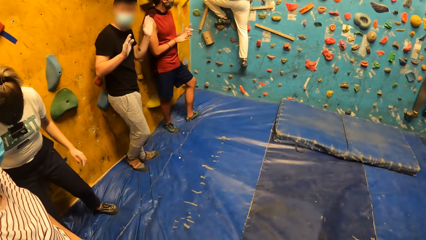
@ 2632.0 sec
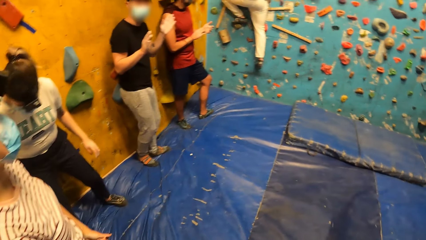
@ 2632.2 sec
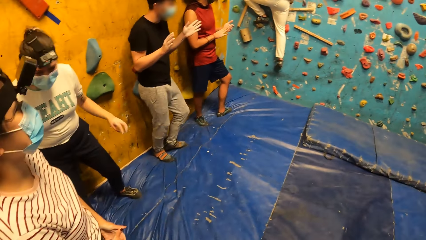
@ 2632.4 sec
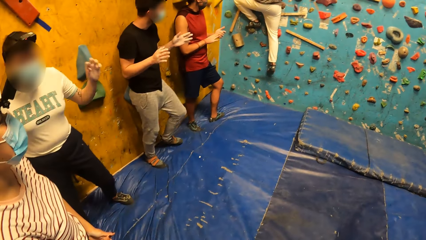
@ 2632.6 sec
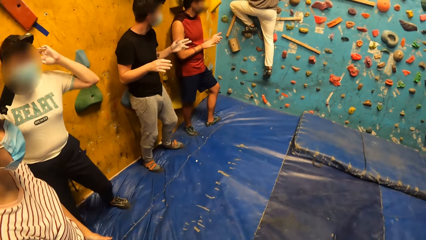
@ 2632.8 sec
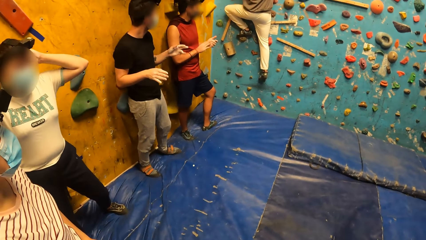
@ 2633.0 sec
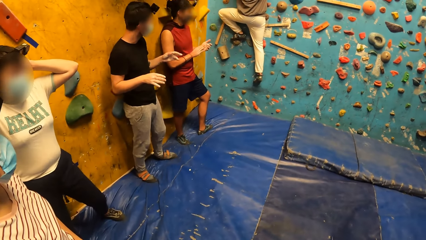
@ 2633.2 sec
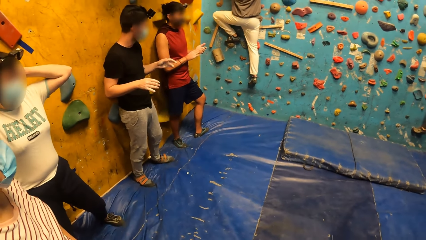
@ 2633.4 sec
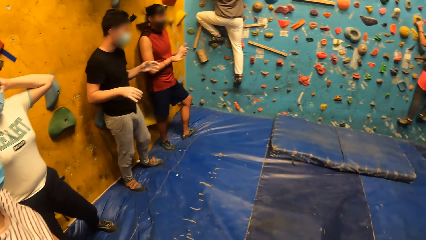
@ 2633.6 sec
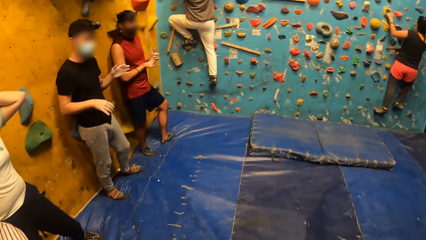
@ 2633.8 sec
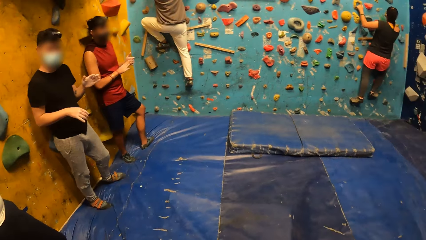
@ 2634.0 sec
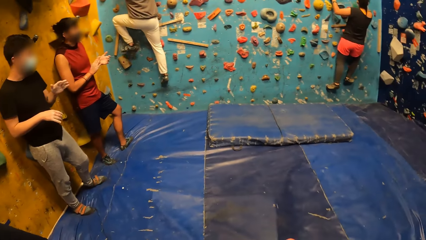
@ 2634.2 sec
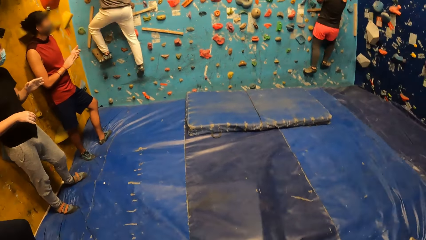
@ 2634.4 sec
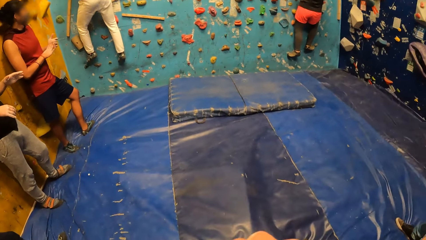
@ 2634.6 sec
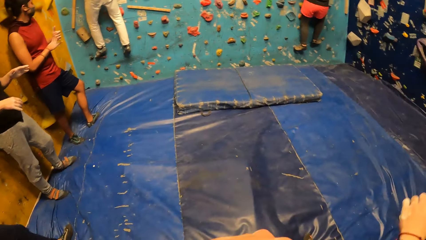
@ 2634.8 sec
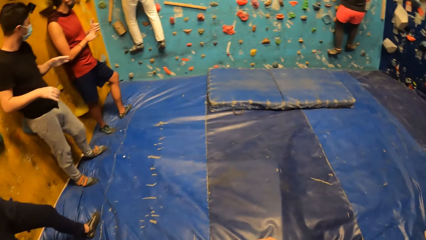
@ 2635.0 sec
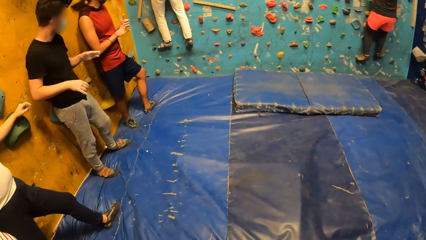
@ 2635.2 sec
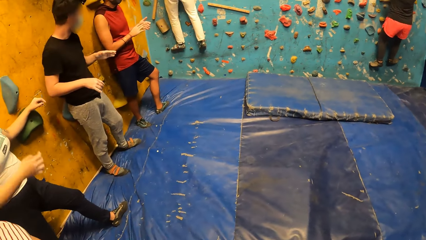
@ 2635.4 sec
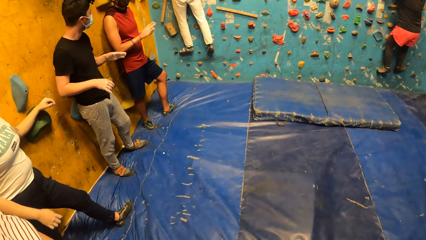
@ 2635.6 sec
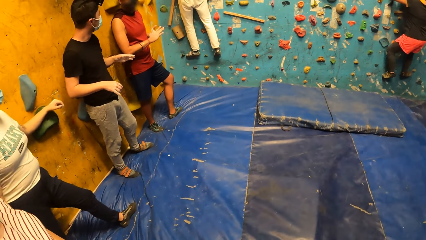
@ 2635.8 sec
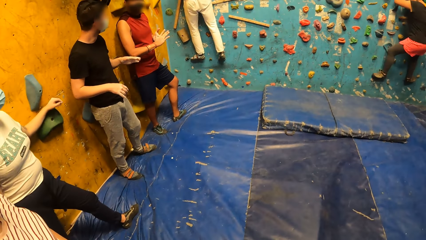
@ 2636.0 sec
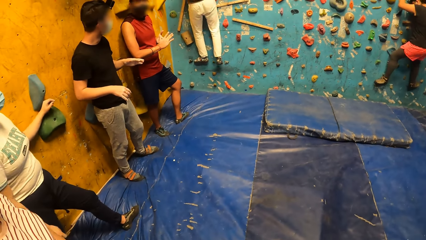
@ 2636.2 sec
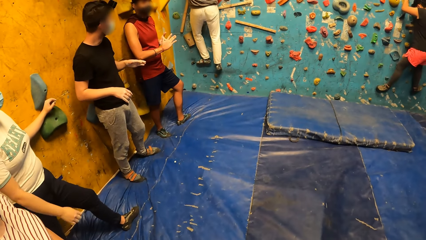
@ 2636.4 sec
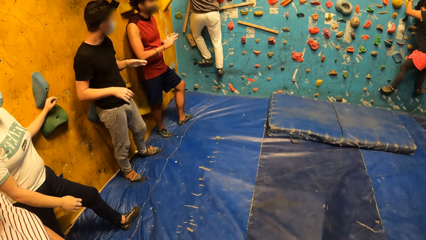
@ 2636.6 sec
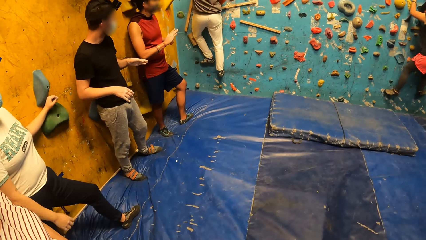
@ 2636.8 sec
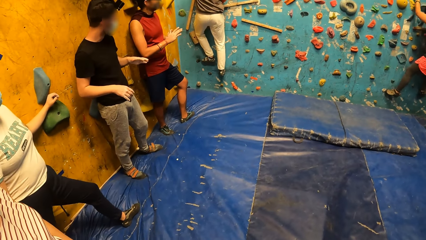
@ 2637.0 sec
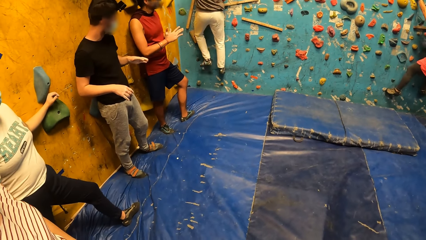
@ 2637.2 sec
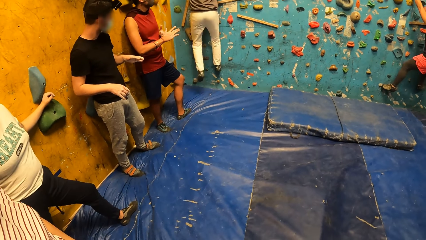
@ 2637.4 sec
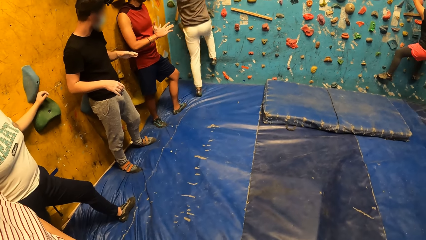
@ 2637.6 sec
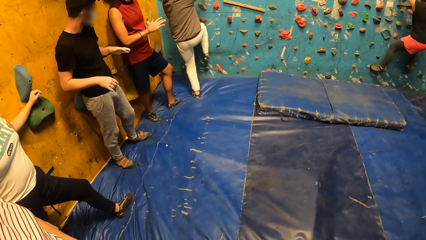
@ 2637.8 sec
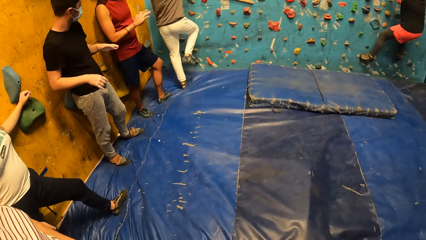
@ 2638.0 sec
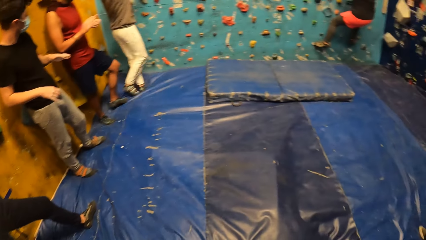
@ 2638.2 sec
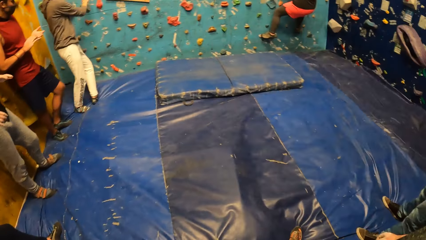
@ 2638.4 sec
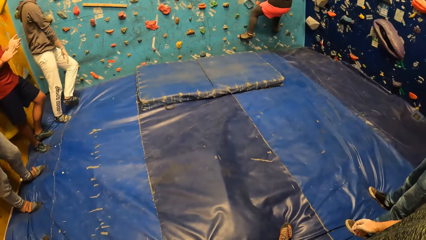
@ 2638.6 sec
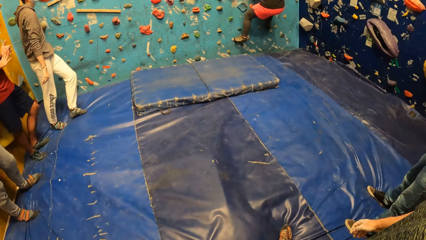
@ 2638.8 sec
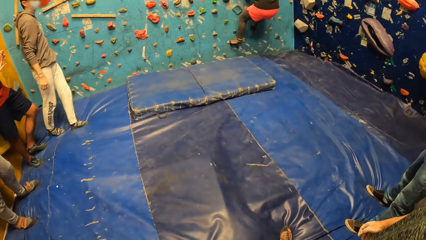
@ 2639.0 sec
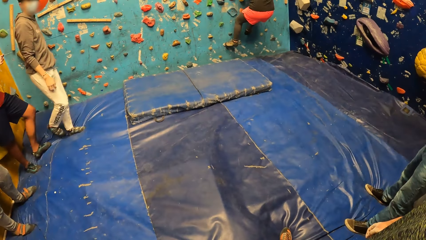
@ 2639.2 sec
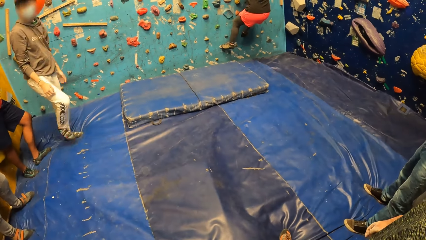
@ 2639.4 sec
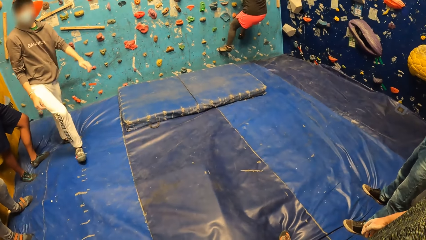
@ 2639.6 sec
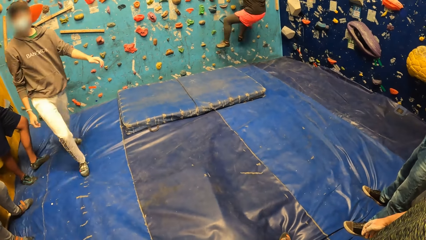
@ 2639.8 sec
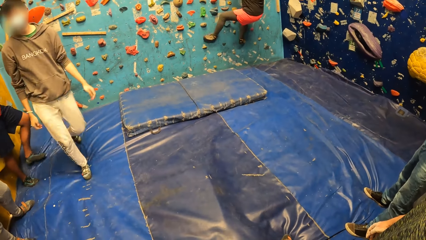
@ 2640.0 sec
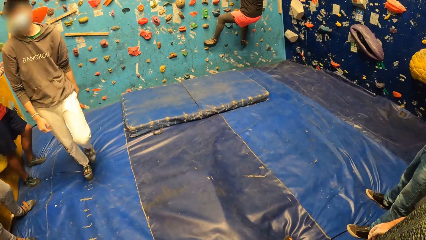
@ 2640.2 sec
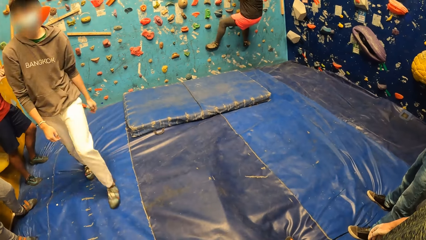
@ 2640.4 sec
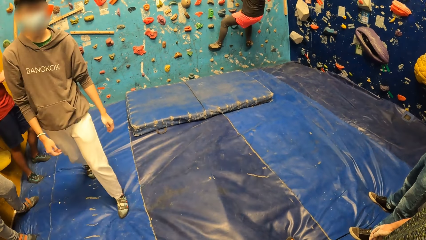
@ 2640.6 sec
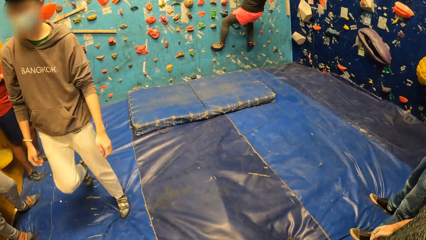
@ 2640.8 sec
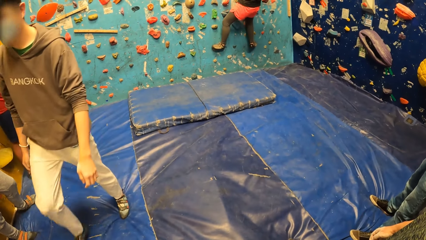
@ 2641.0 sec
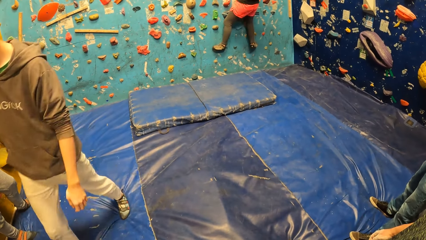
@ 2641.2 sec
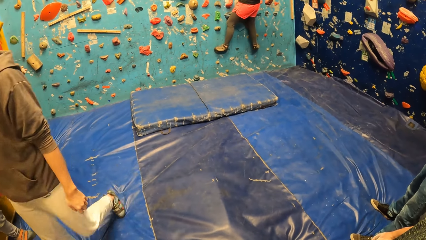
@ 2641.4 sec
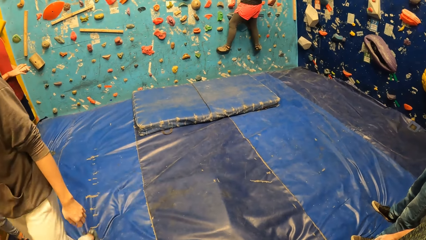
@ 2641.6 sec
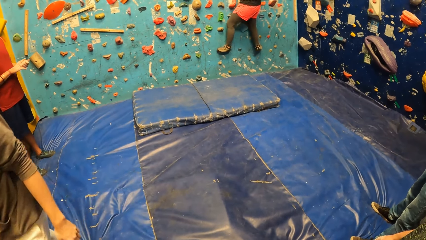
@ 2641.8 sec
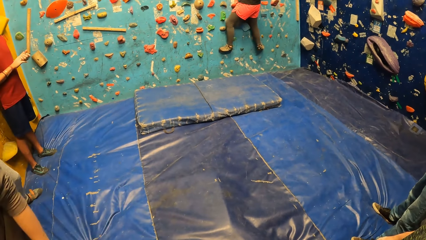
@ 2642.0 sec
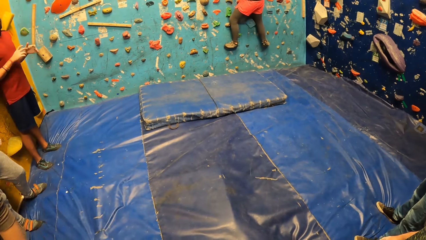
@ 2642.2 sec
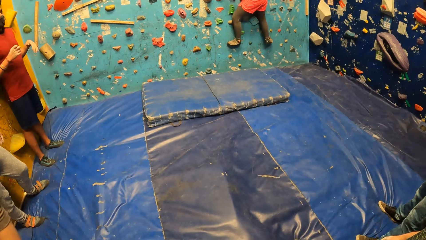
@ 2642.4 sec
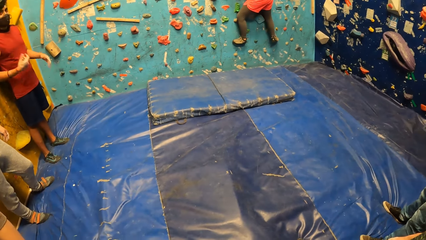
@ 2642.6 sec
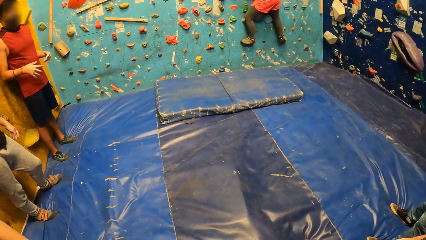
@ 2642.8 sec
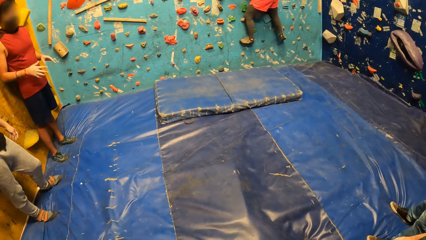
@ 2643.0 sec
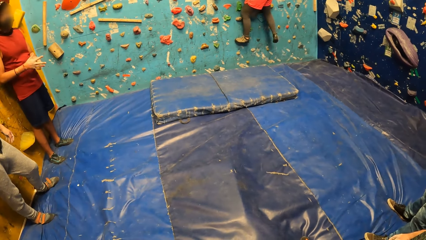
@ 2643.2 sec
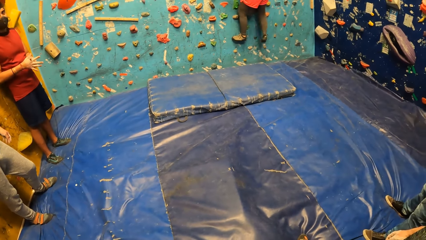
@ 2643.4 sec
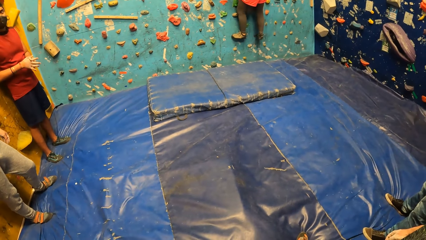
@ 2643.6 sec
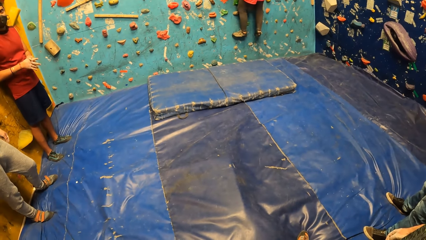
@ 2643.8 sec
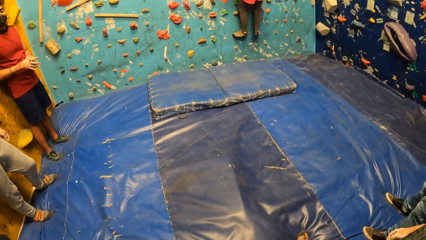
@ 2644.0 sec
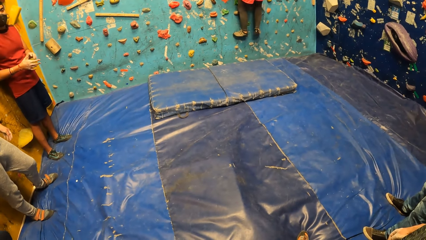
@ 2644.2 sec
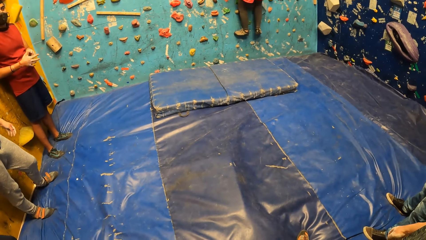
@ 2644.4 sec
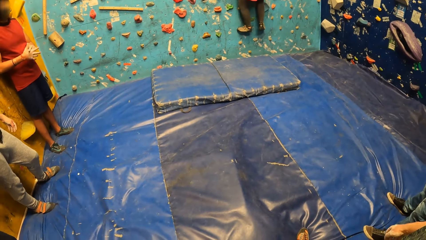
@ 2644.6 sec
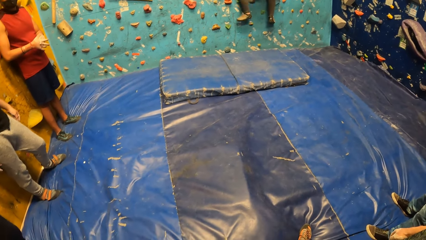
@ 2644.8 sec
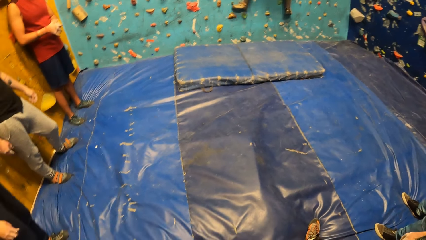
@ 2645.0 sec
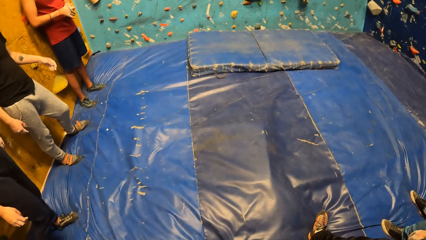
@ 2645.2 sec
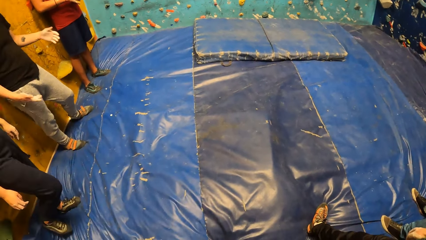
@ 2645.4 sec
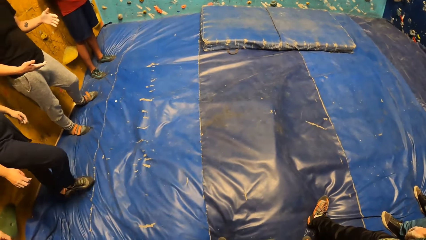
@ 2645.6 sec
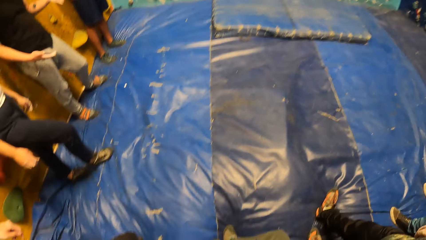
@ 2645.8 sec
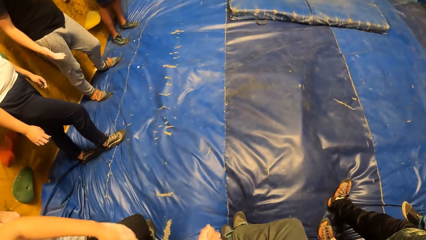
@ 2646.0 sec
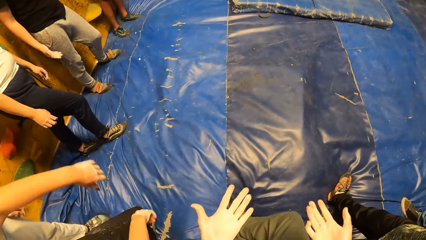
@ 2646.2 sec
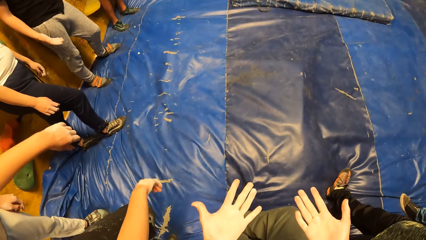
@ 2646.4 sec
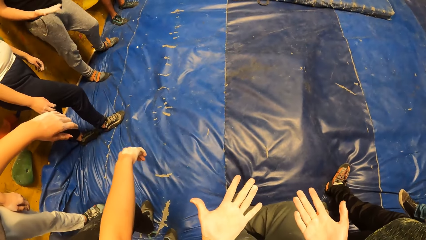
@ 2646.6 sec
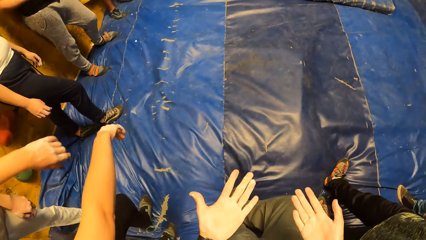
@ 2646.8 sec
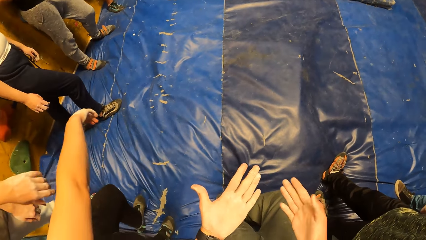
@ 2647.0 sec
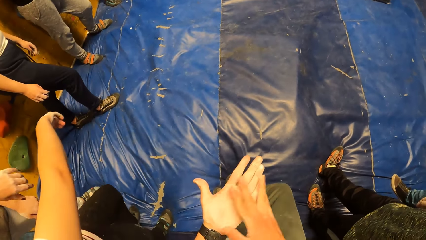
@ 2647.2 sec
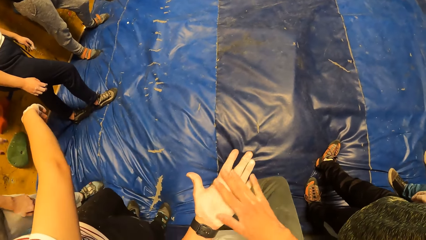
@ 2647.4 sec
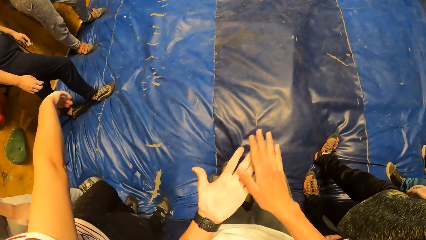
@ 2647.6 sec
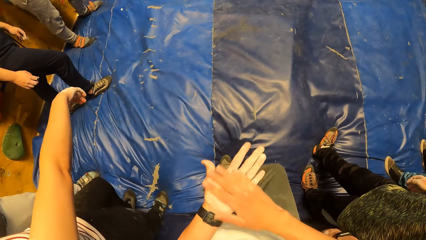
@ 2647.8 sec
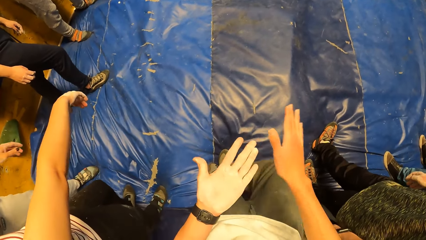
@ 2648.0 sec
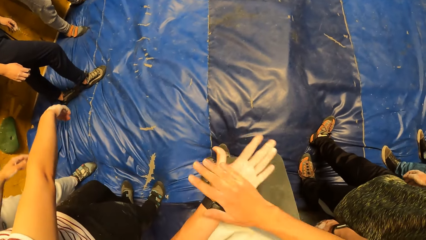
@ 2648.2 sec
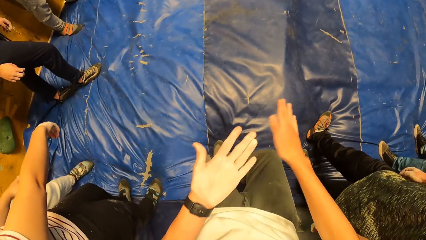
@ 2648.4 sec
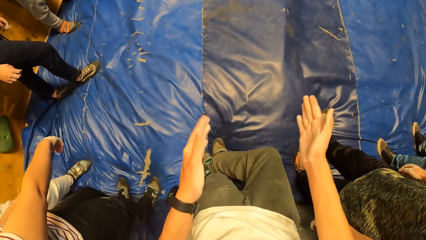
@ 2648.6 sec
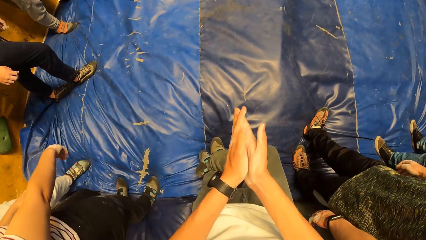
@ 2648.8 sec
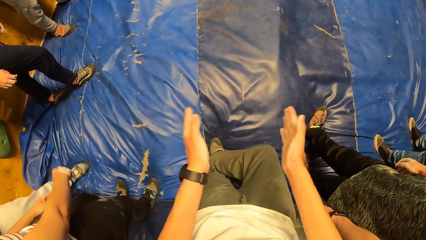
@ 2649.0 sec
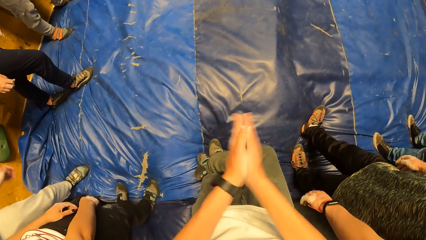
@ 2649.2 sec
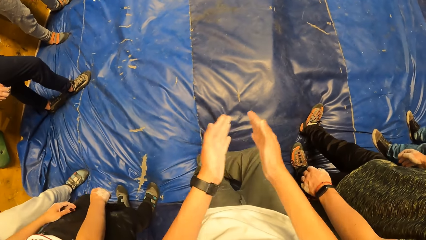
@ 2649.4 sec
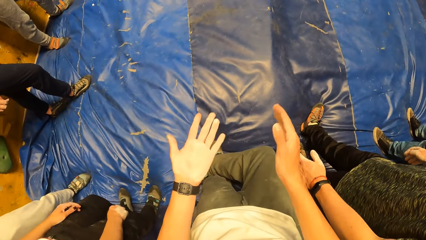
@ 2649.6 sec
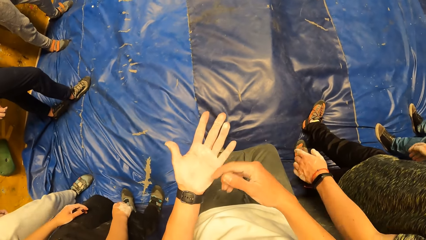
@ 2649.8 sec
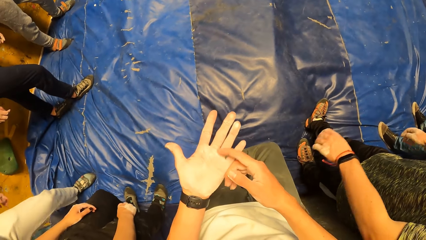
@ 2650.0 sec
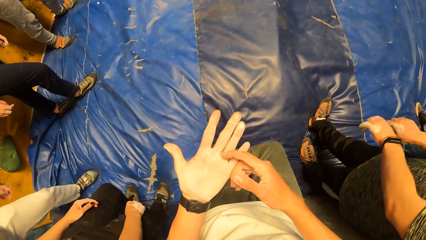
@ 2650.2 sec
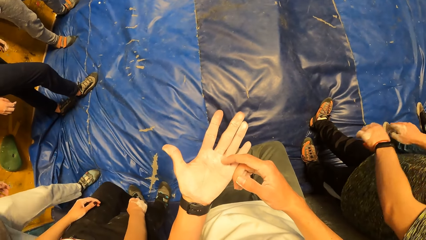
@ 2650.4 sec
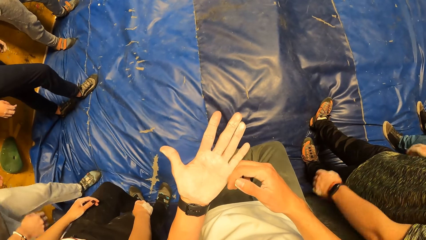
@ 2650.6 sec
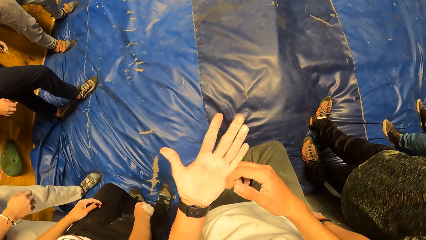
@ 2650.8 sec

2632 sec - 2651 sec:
The man jumps down on the protective foam. The camera wearer rubs both her hands together. She looks at her hands. She claps hands. She scratches her hand.
